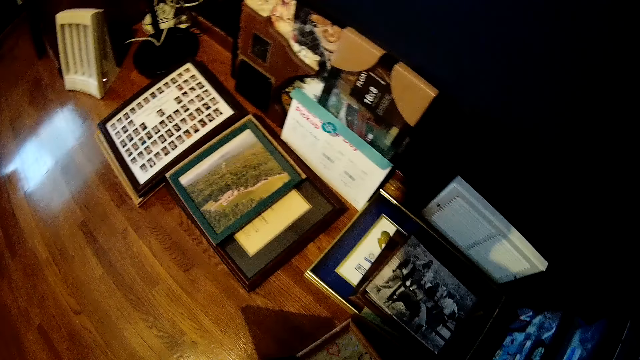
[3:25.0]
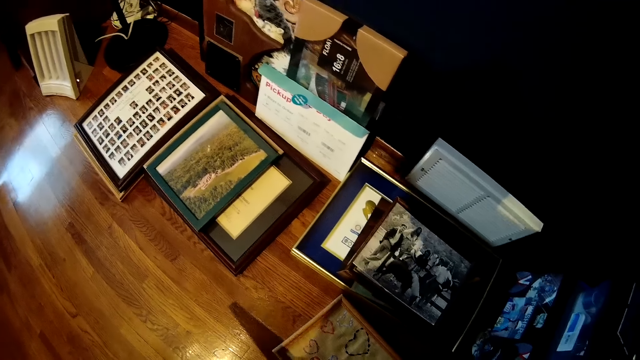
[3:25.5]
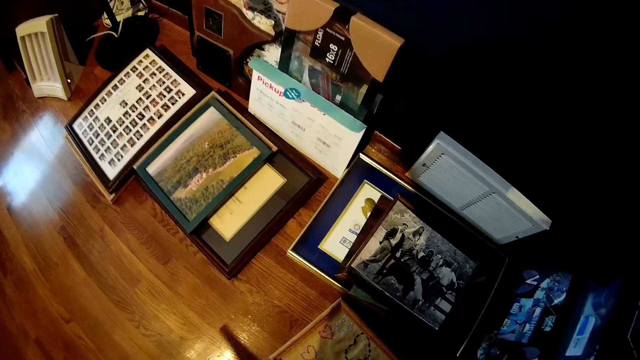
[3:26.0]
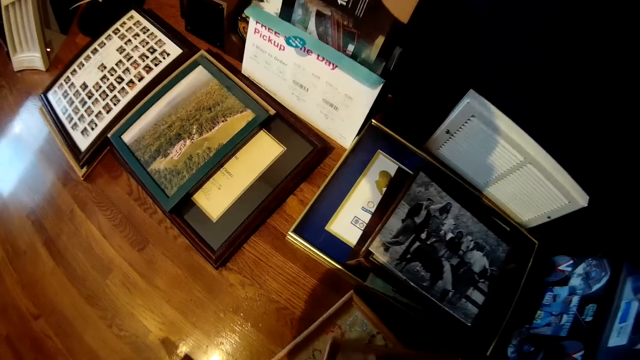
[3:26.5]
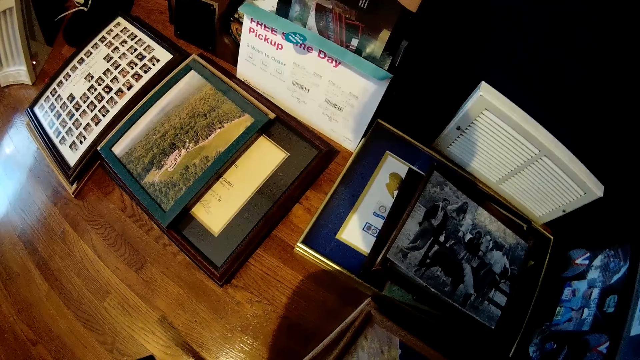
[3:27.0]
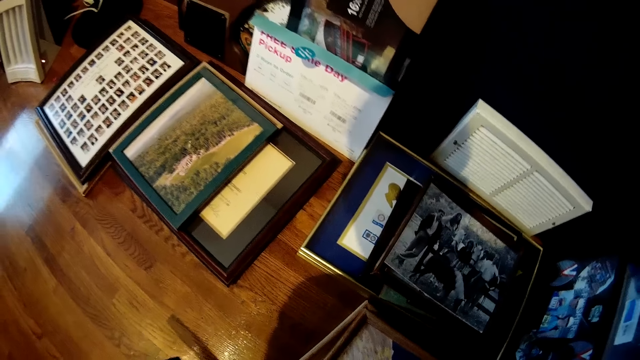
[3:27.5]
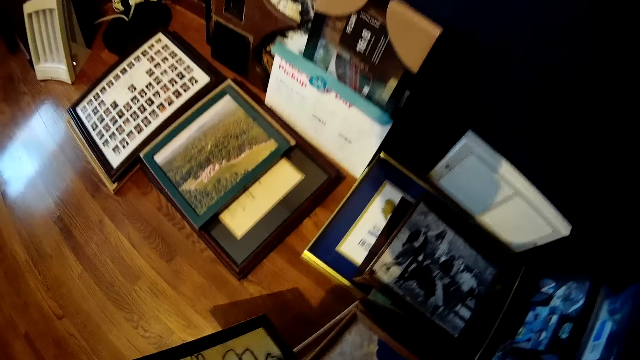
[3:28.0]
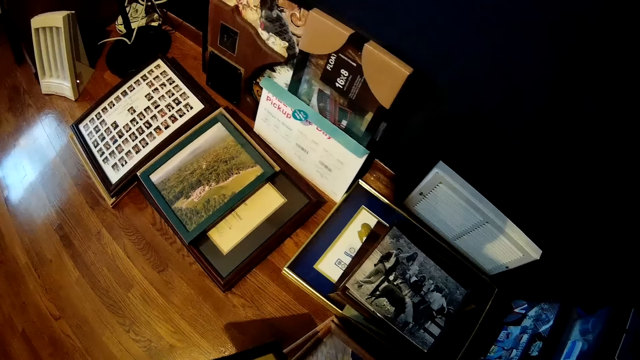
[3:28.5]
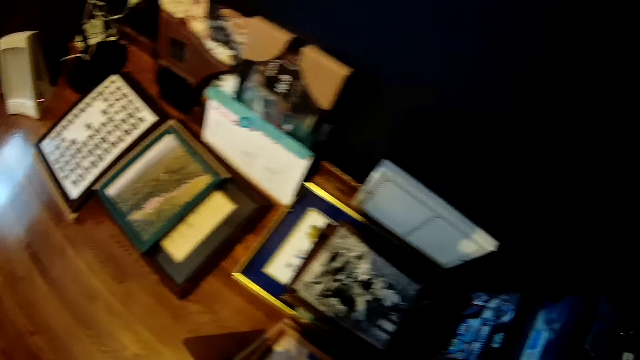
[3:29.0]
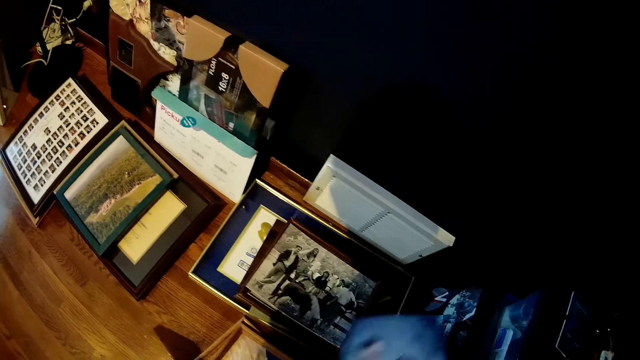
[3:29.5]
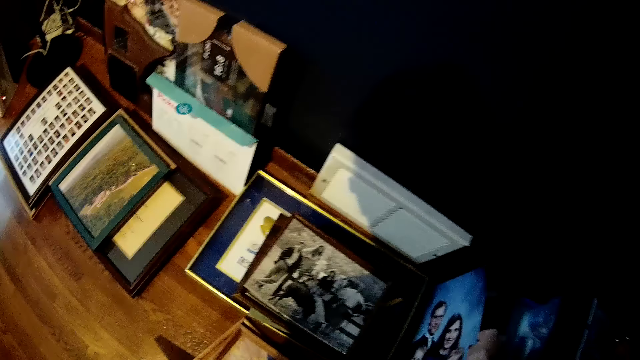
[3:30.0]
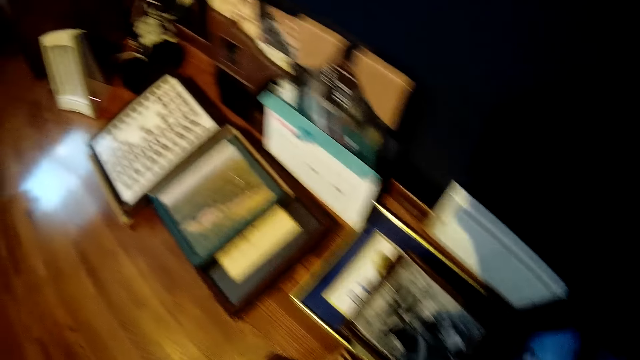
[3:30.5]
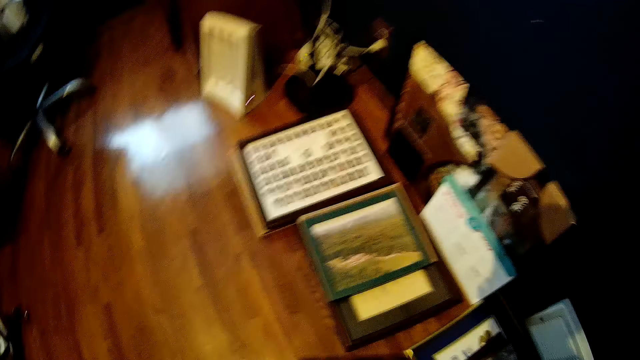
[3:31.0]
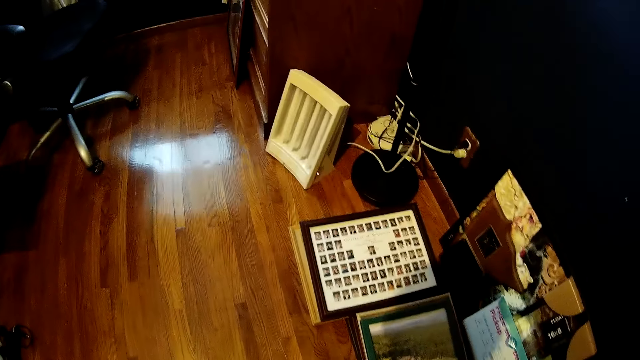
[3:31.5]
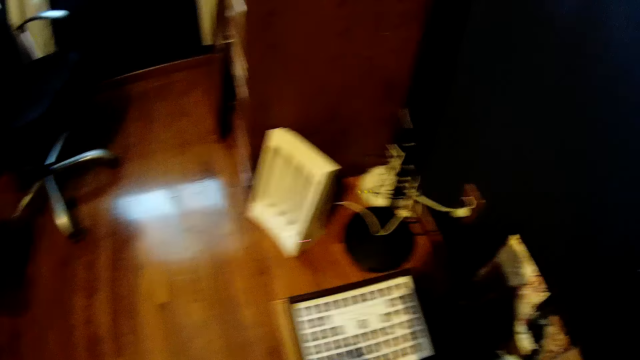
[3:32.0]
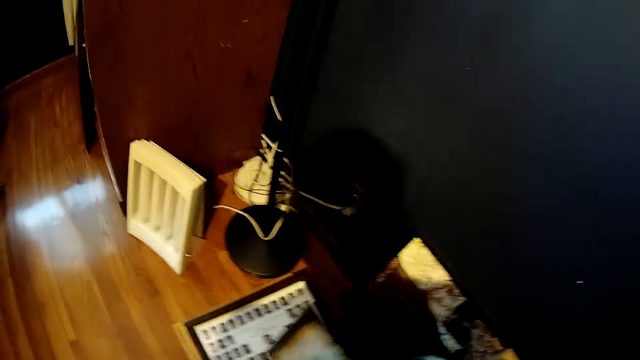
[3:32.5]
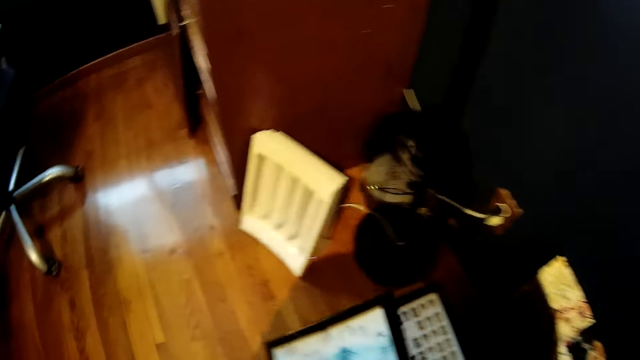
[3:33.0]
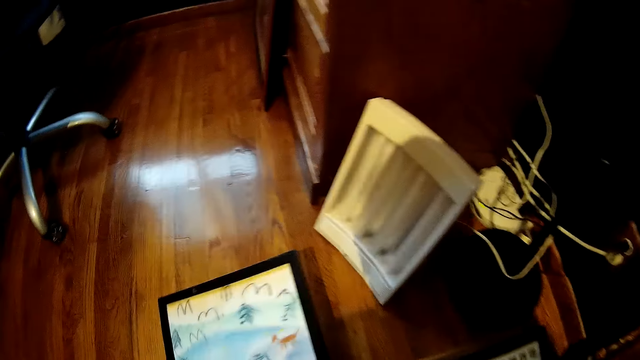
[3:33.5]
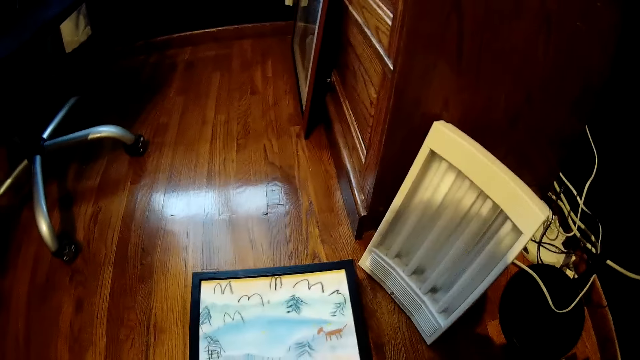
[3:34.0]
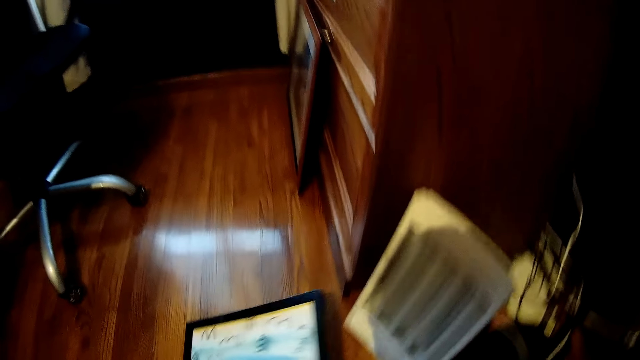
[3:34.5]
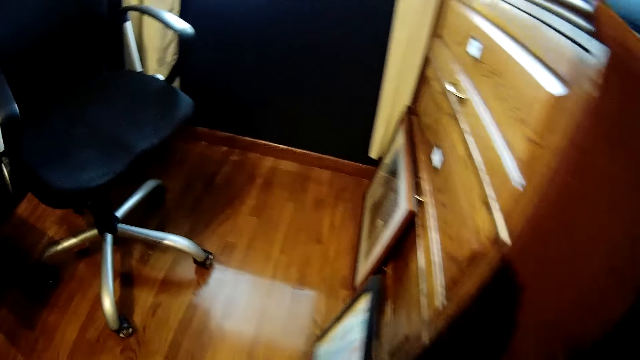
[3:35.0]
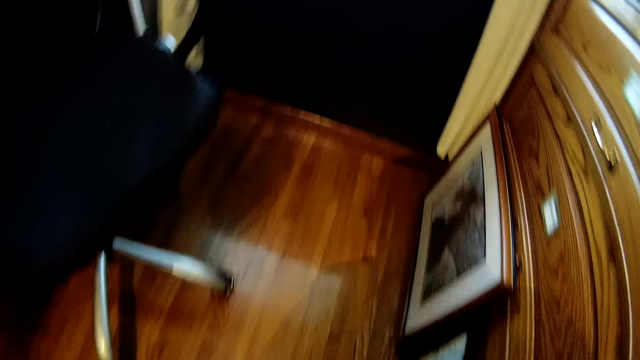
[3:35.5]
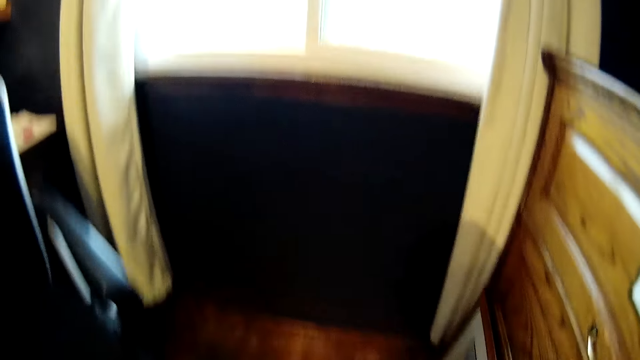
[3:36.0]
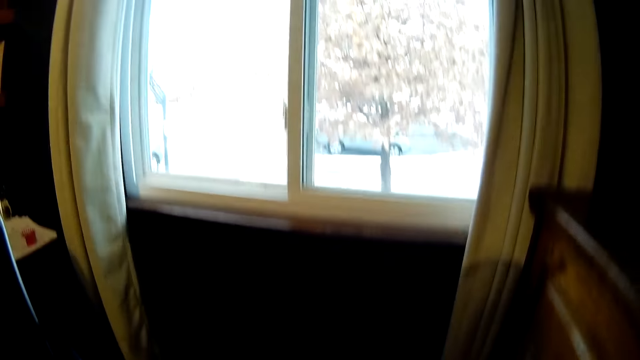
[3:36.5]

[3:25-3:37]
The camera wearer drops the frame on the floor. They turn around, hold the photo frame, and place the frame on the floor against the shelf.

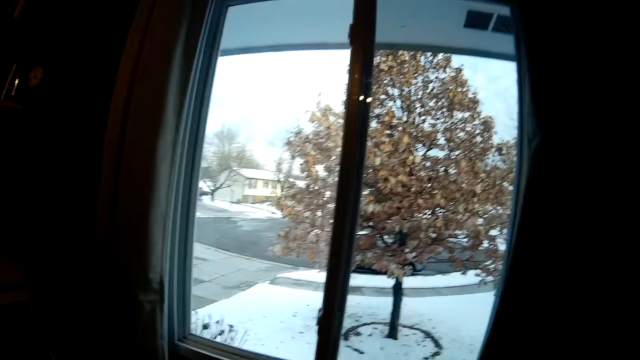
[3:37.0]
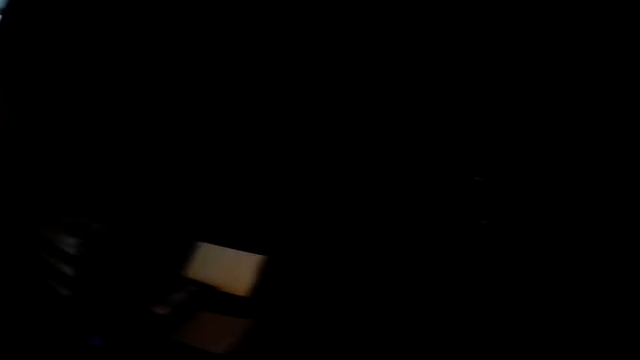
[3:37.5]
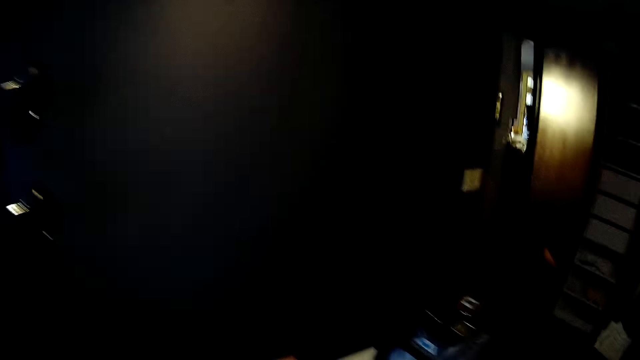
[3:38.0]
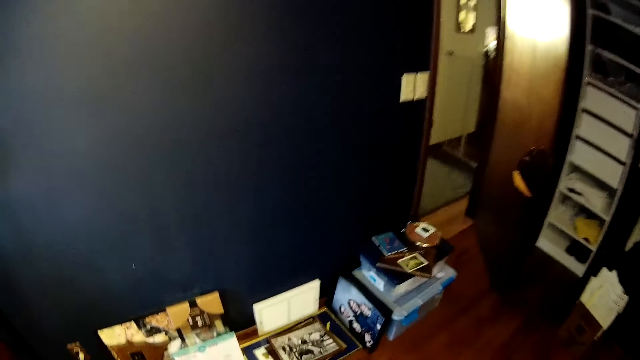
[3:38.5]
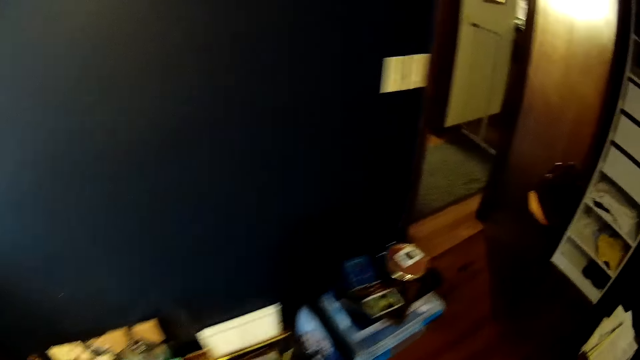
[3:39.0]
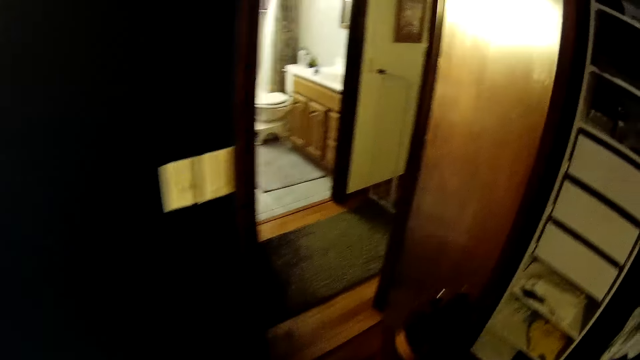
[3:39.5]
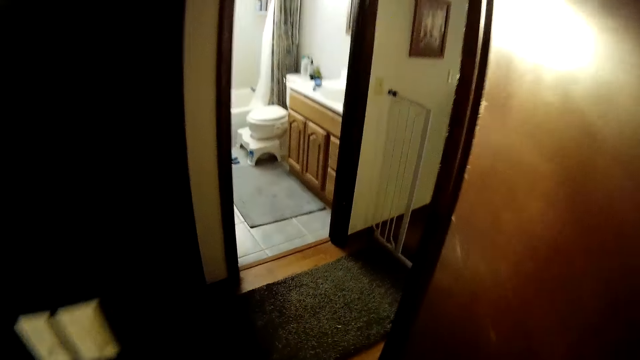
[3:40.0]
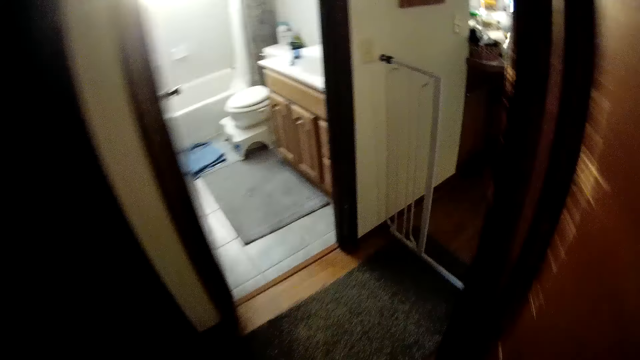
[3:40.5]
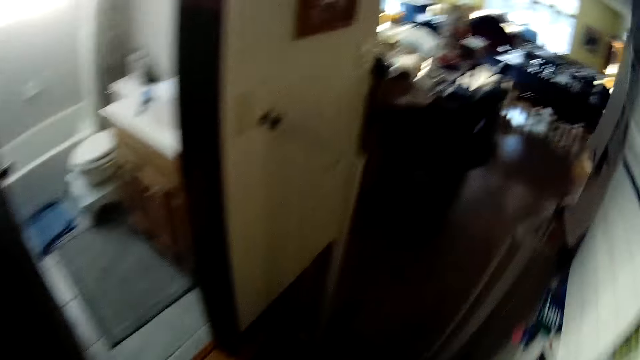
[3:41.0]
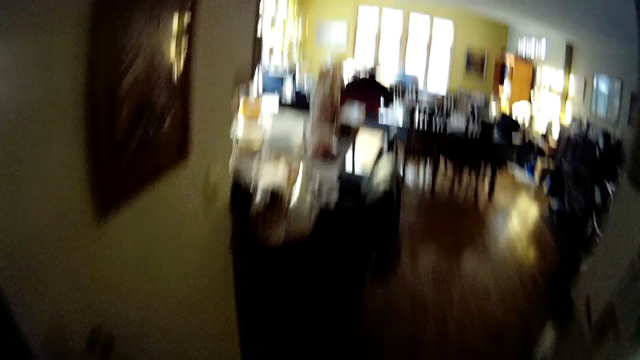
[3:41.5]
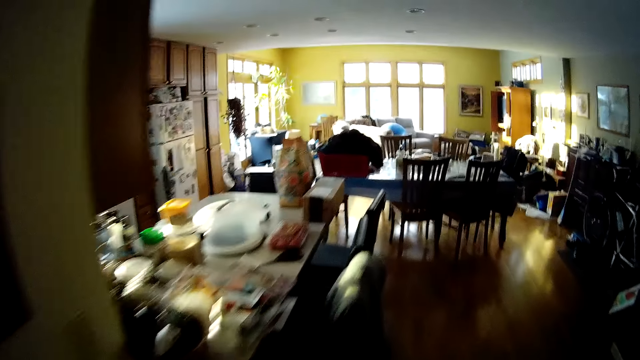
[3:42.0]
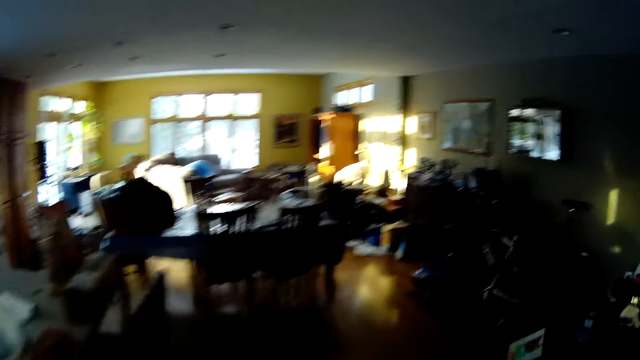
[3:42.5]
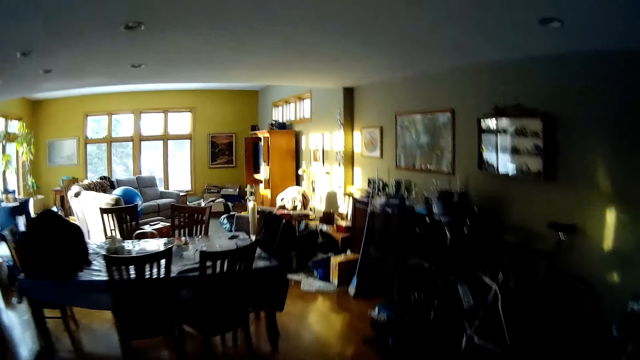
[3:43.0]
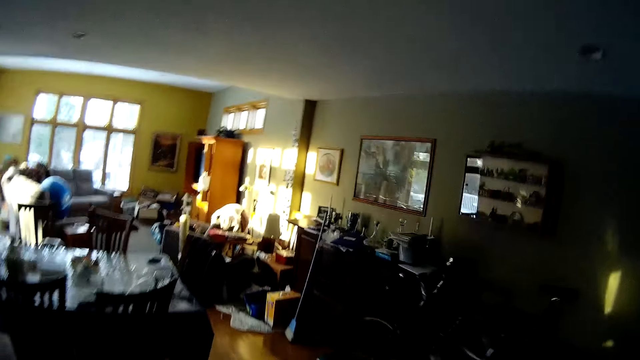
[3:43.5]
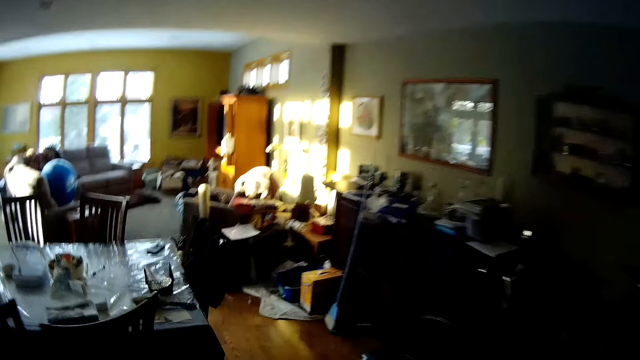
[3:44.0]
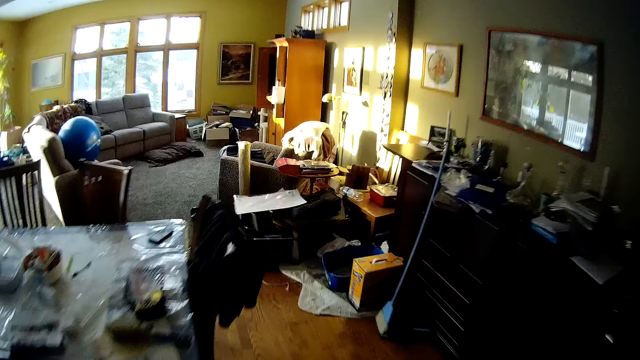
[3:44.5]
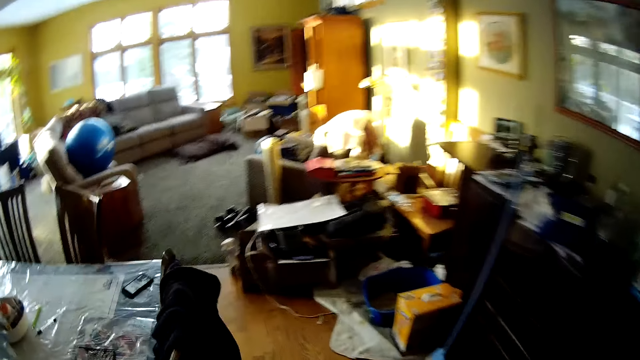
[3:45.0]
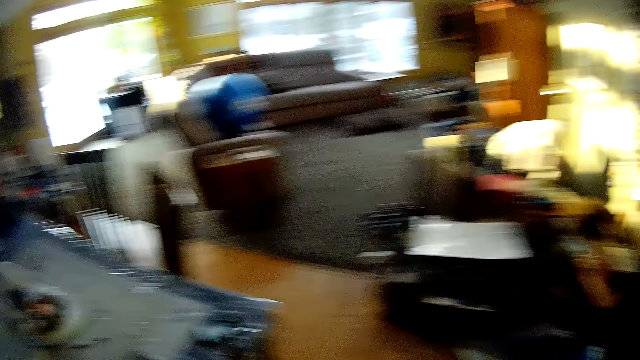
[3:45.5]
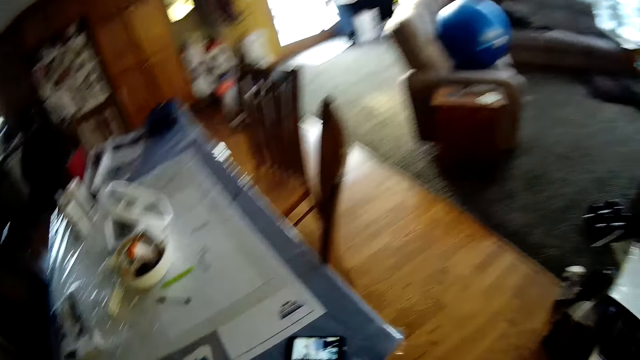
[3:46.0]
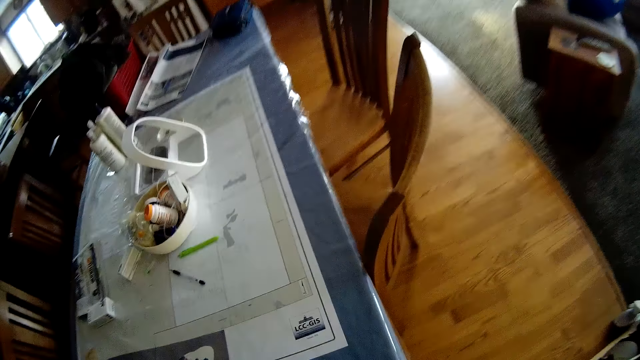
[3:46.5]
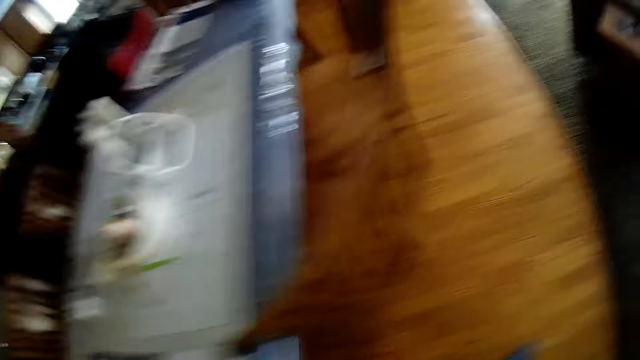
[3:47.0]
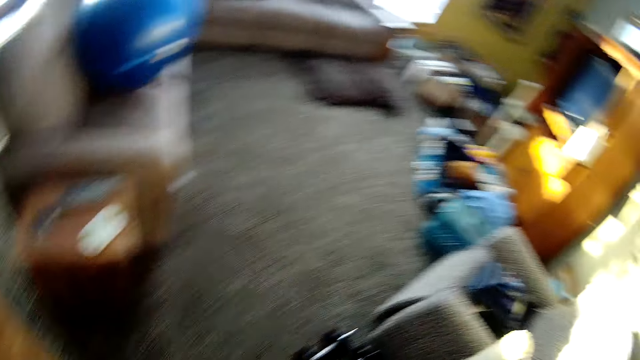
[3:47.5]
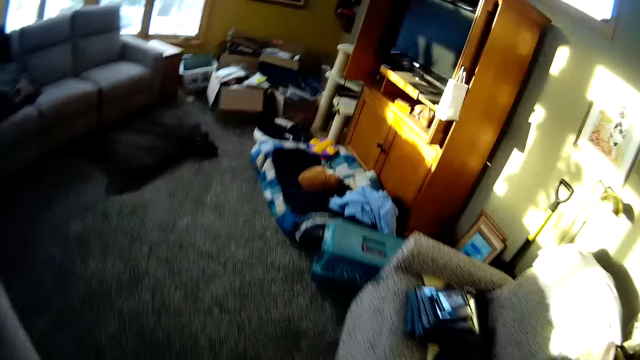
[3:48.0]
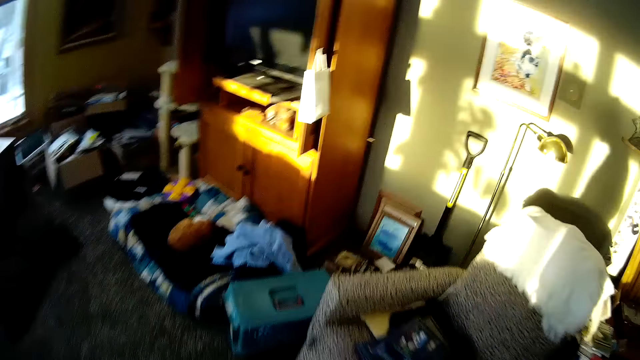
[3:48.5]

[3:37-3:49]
The camera wearer turns around. They walk around. They walk to the living room. They walk out of the room. They walk around the house.
